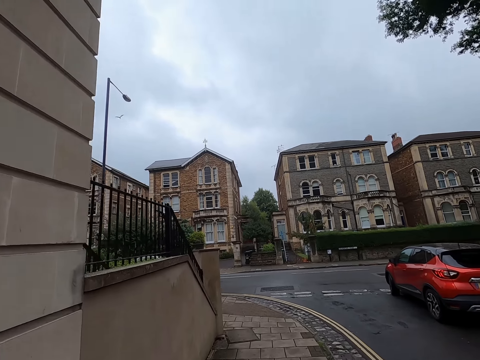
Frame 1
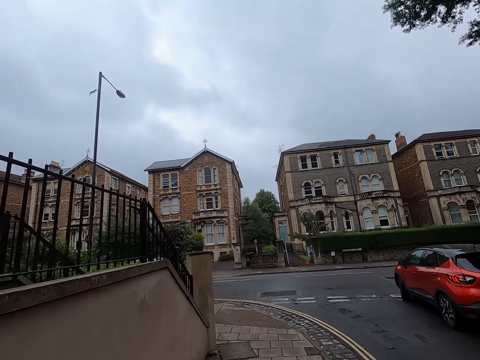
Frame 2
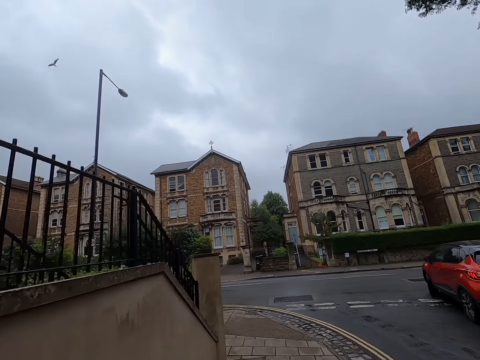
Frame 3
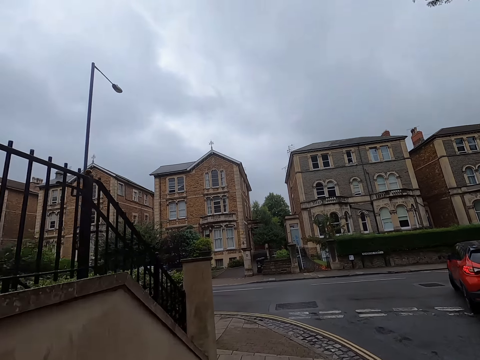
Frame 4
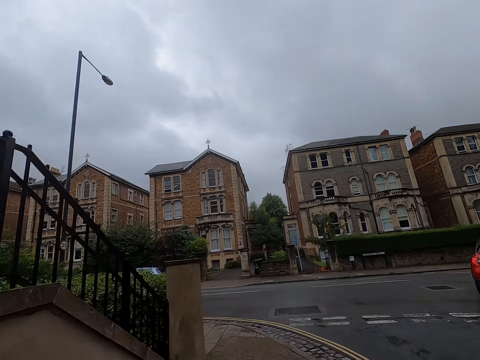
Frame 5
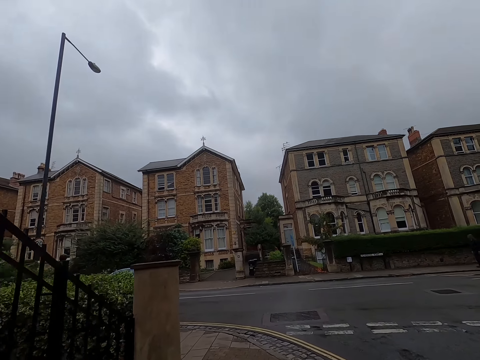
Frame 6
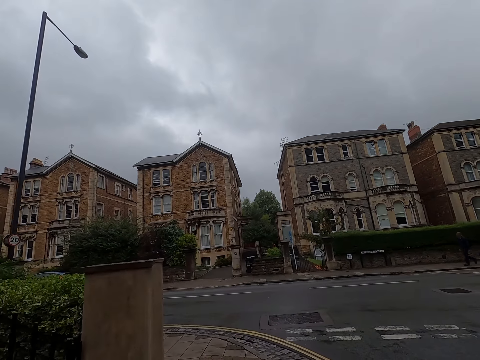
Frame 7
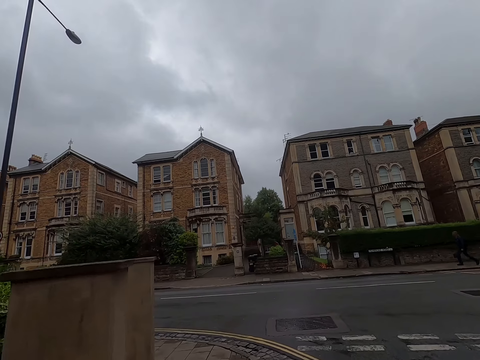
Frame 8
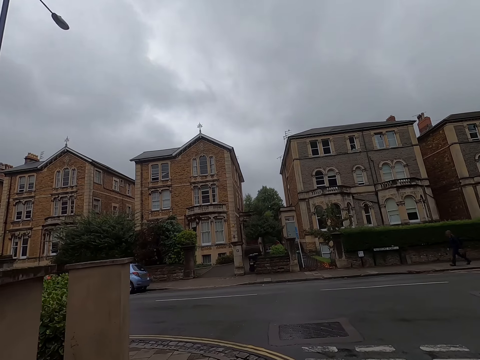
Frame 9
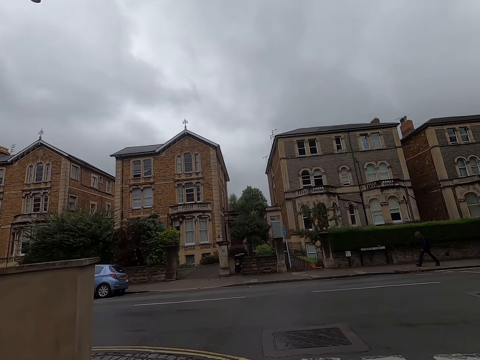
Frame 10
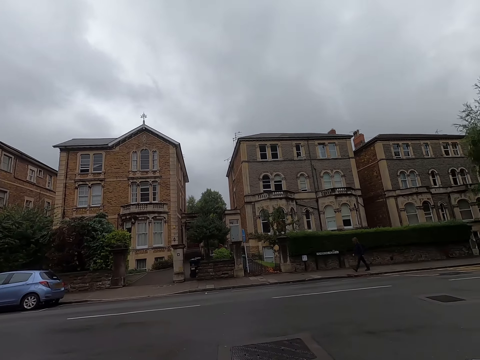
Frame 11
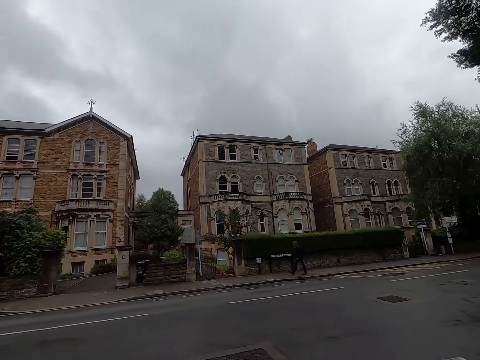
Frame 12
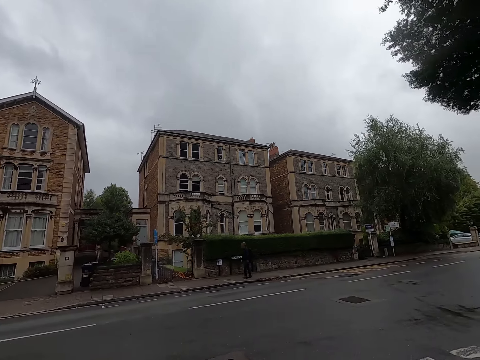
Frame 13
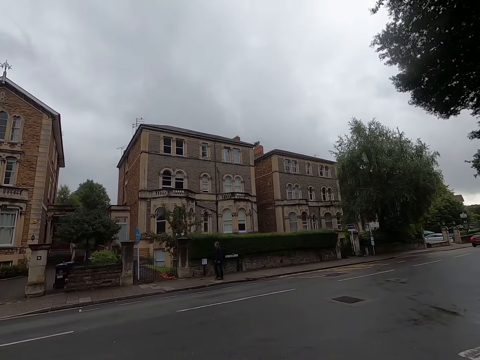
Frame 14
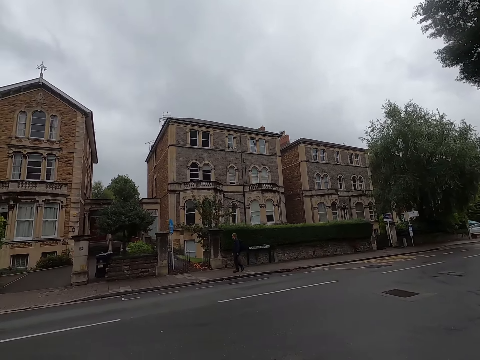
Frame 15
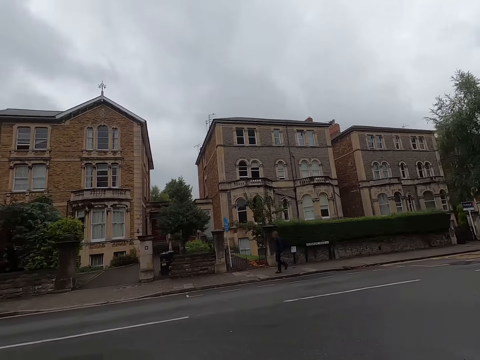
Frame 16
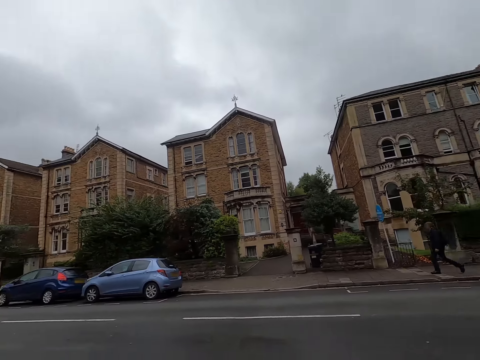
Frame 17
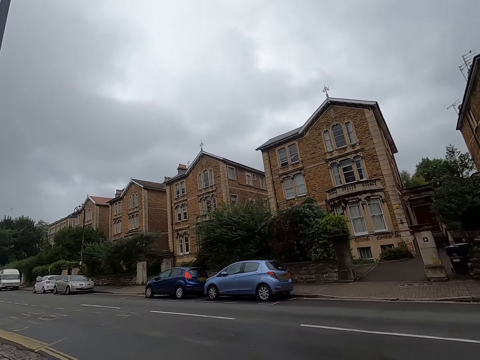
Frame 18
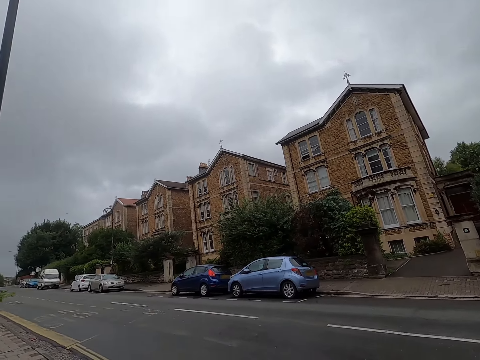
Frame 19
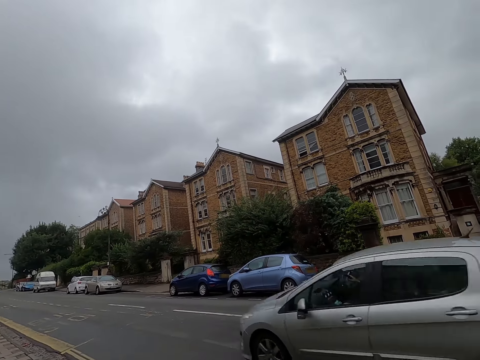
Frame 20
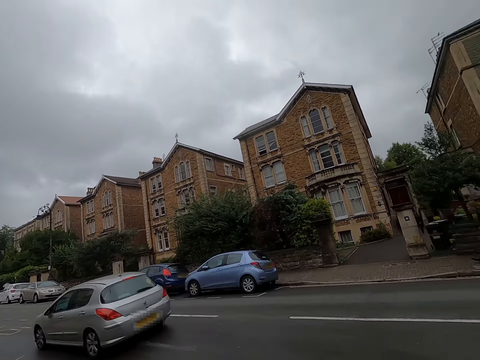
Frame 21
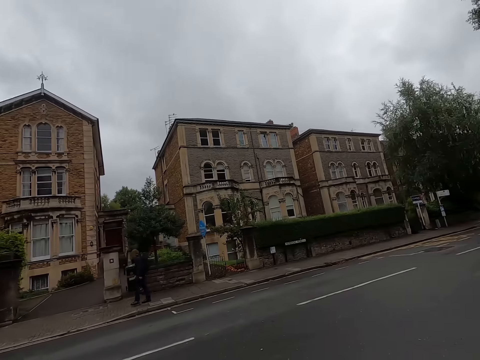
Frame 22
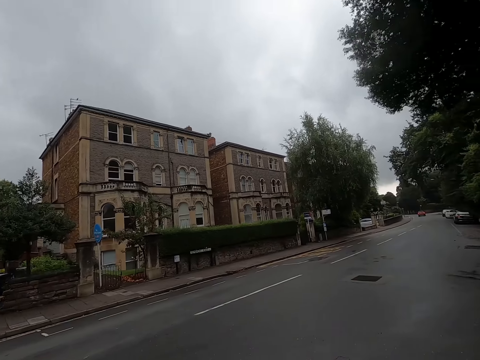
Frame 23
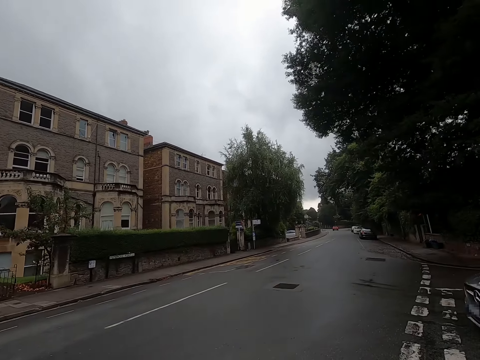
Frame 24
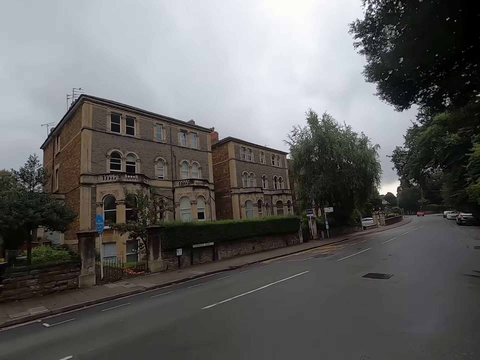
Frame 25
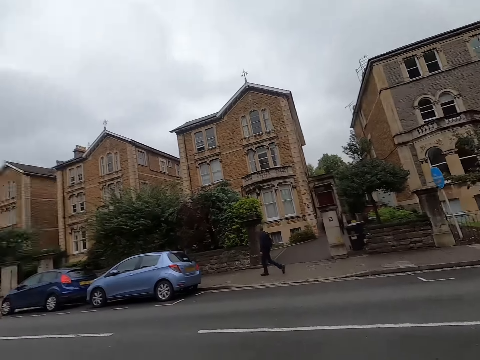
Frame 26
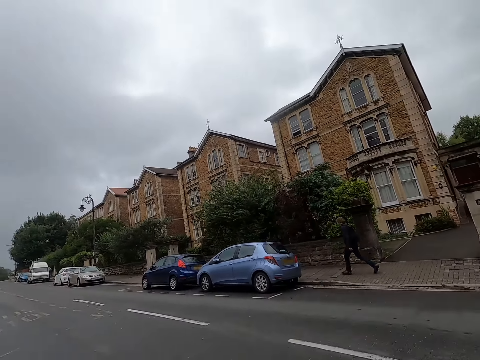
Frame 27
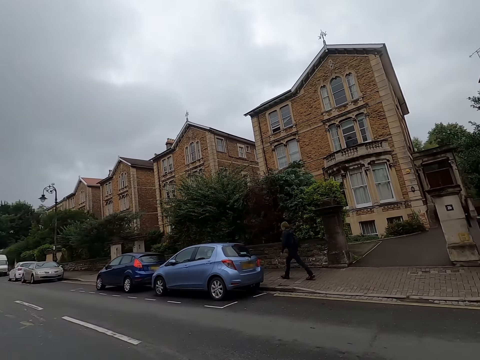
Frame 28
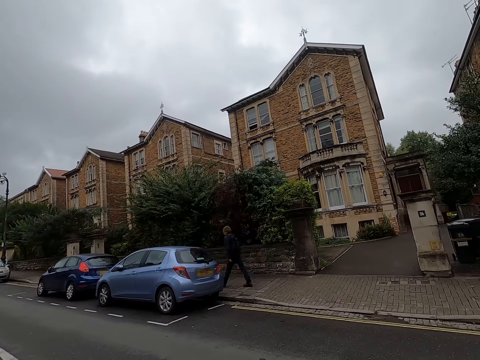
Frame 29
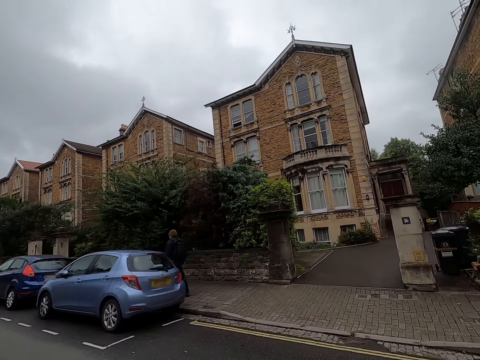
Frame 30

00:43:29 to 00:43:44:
A car drives past the camera wearer. They cross a road.

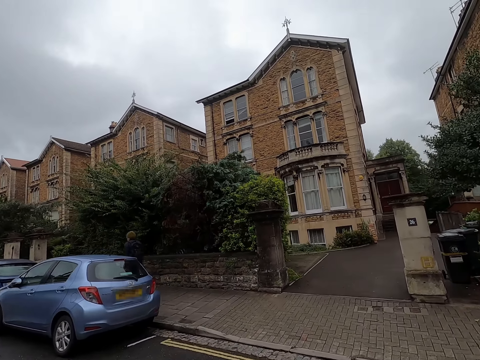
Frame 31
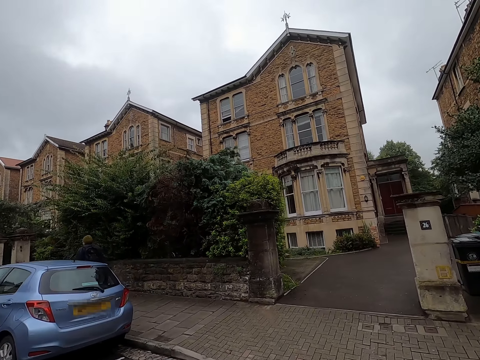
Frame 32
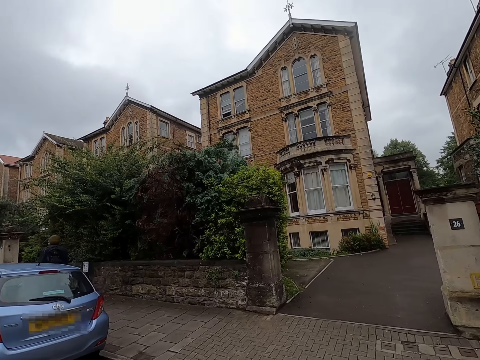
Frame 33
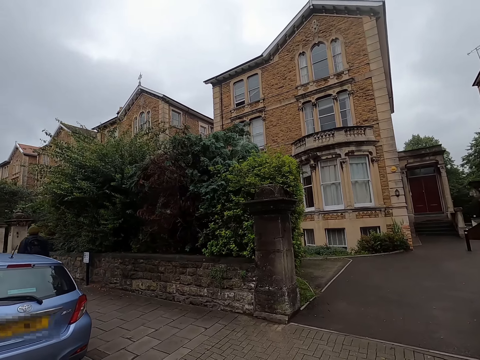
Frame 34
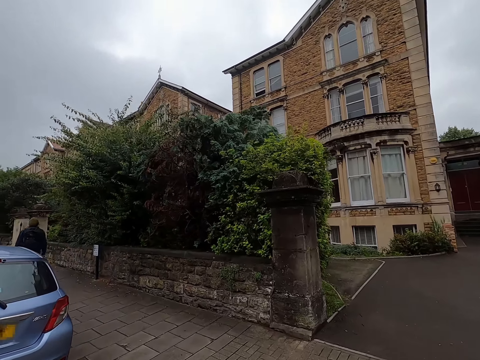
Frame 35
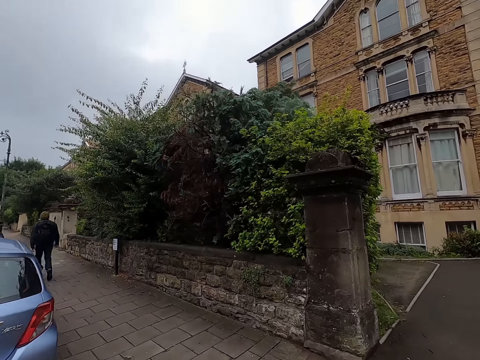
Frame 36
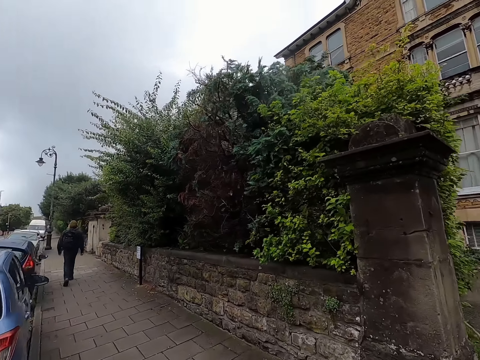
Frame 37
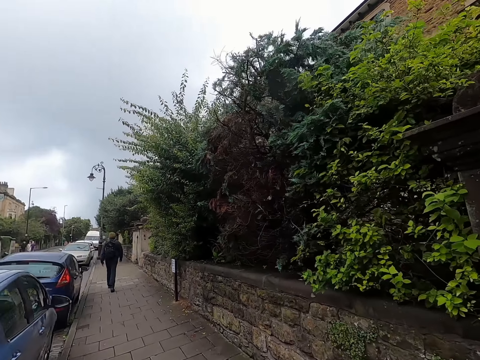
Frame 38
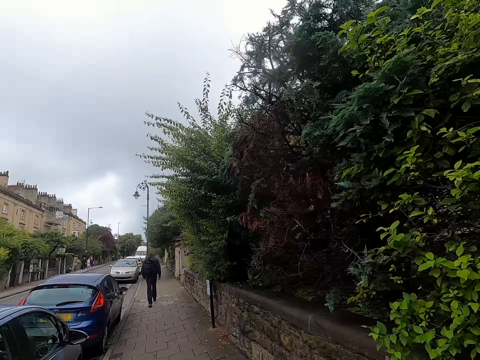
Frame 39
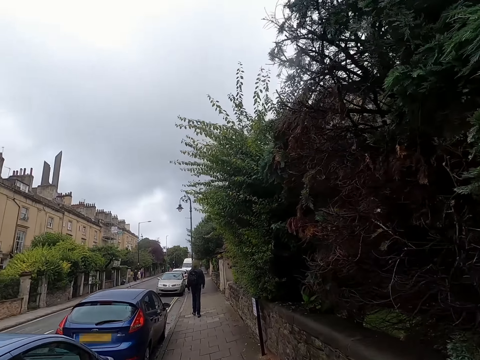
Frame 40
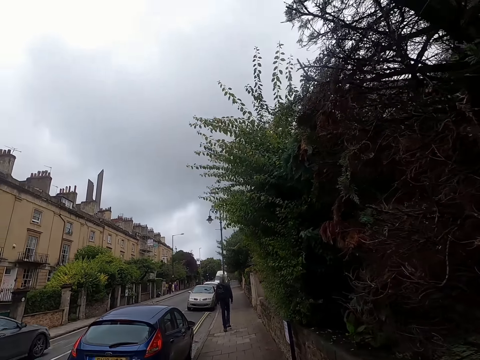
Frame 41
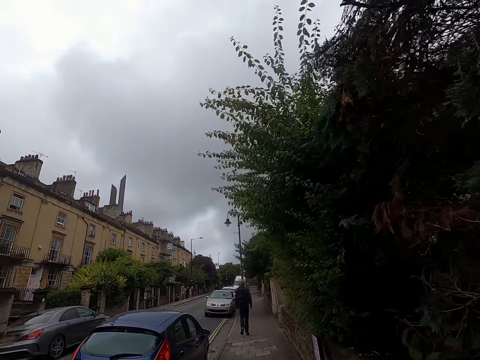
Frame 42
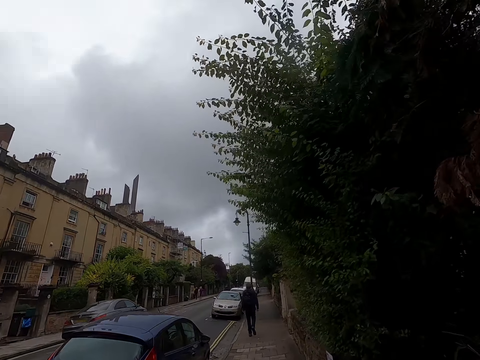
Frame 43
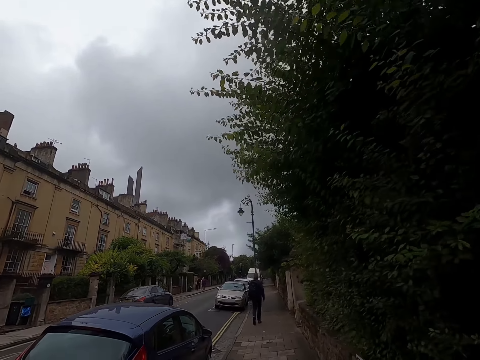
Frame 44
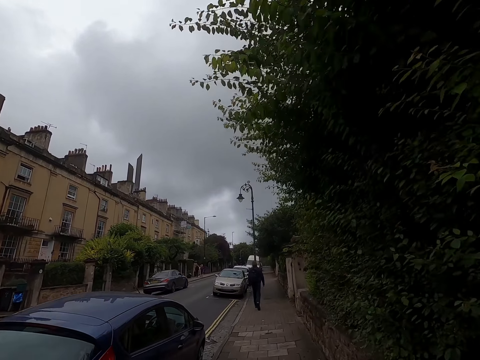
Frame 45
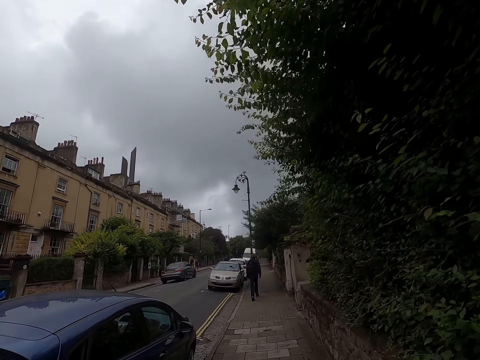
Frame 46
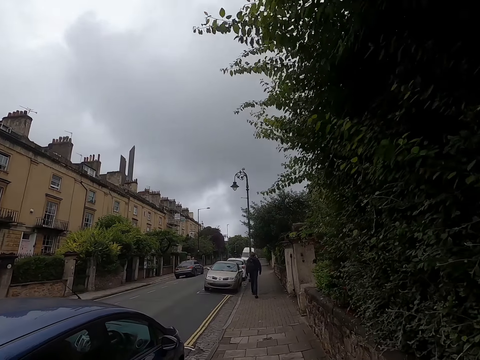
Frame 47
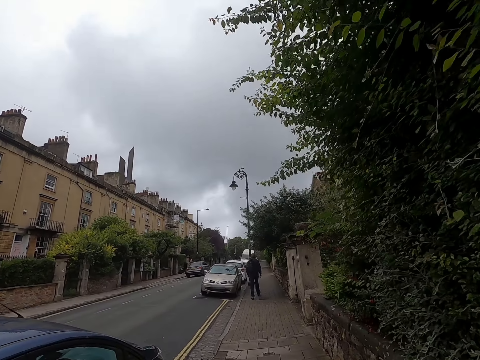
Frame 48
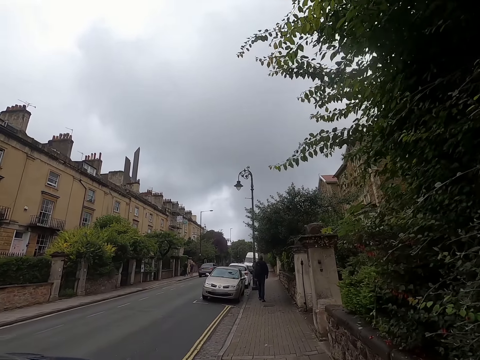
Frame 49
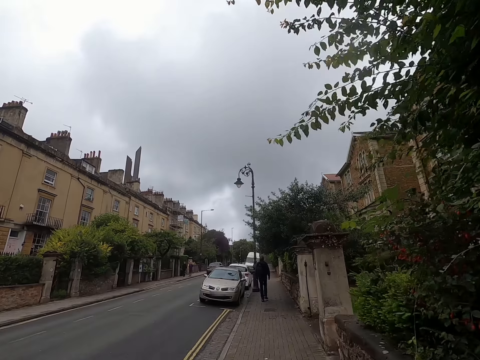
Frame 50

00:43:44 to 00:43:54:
The camera wearer walks to the right. A car drives past them.
